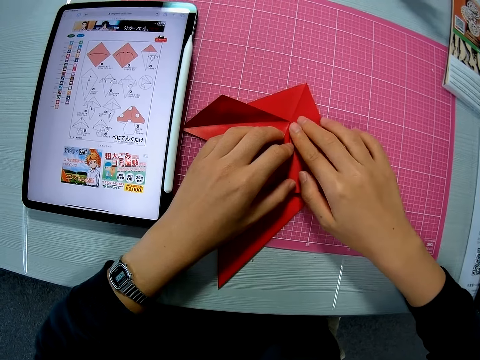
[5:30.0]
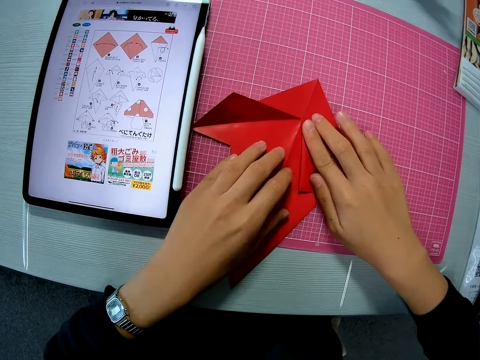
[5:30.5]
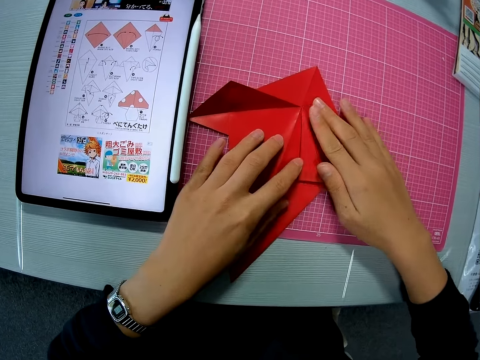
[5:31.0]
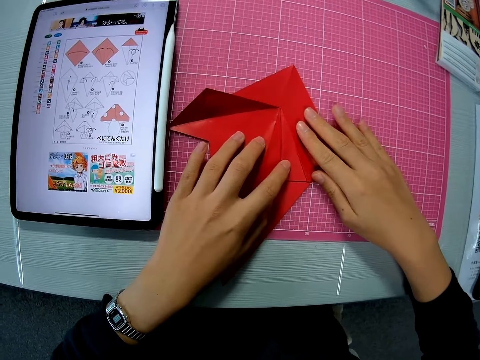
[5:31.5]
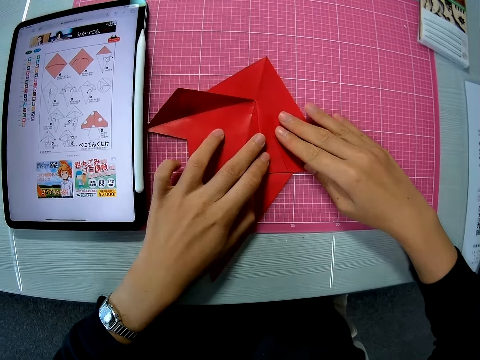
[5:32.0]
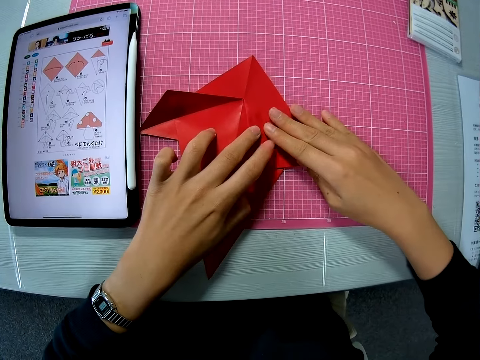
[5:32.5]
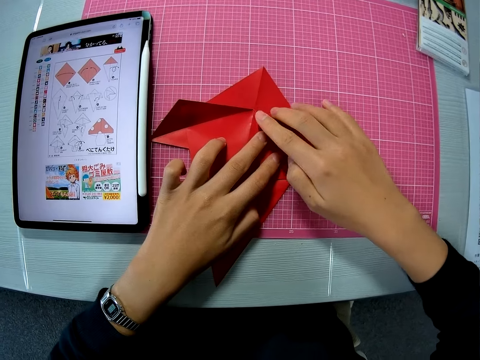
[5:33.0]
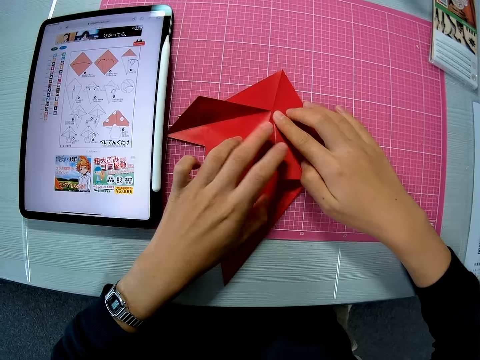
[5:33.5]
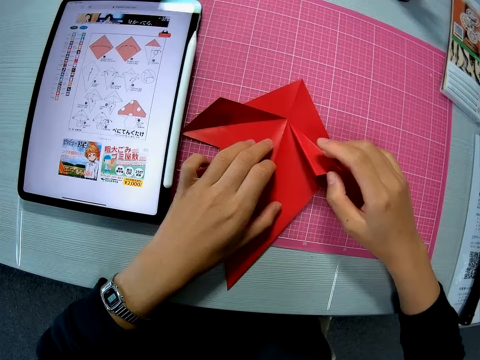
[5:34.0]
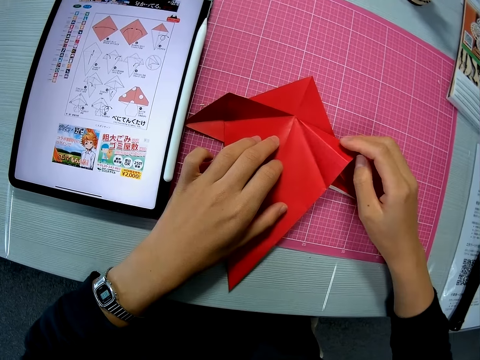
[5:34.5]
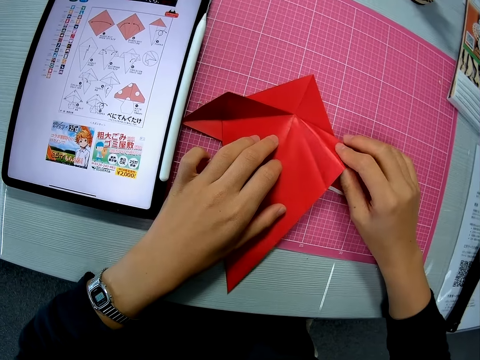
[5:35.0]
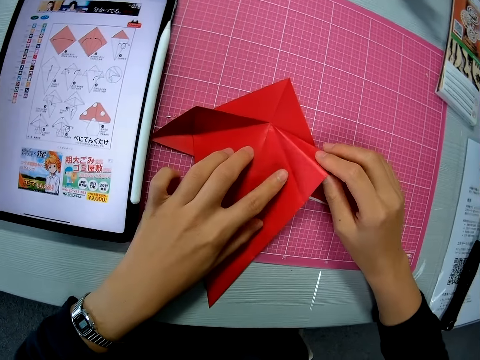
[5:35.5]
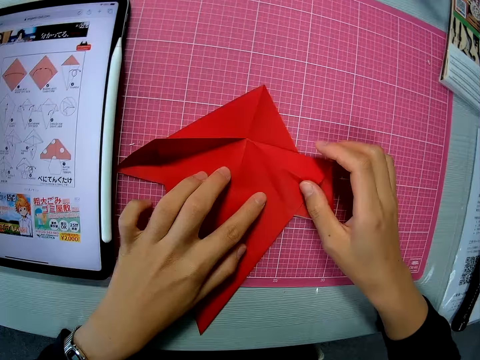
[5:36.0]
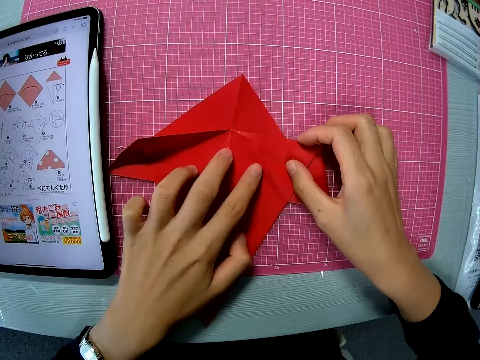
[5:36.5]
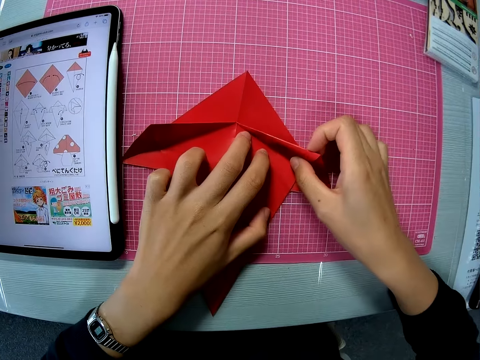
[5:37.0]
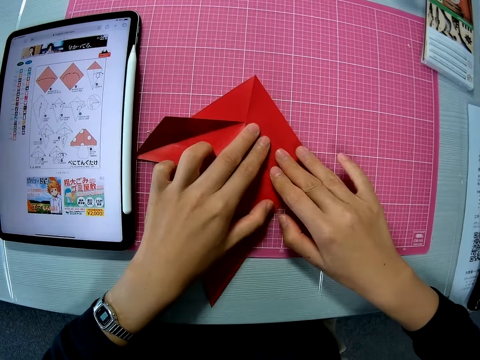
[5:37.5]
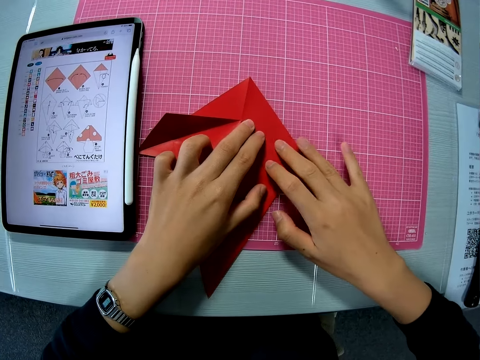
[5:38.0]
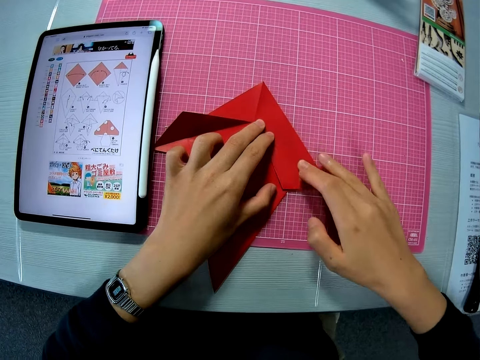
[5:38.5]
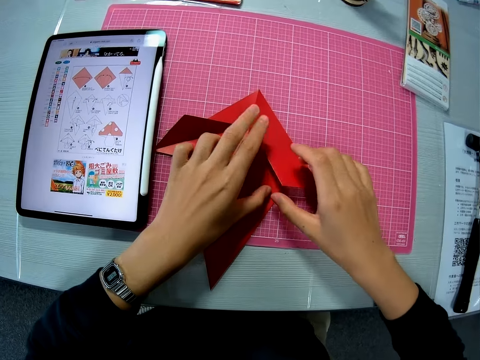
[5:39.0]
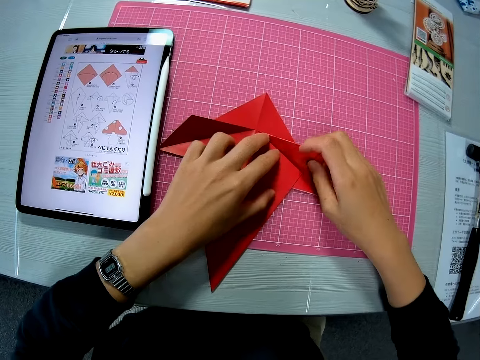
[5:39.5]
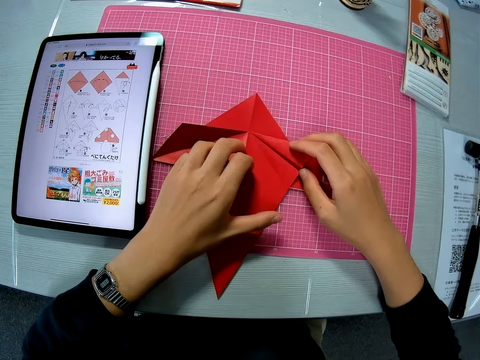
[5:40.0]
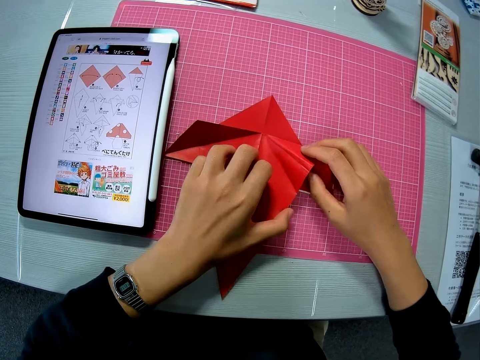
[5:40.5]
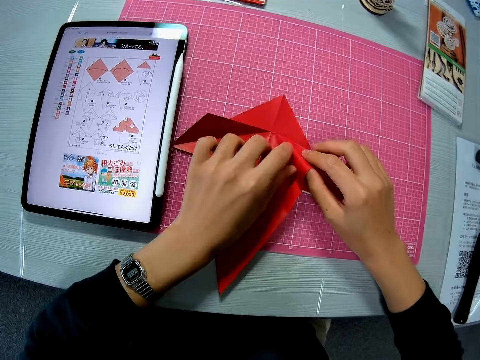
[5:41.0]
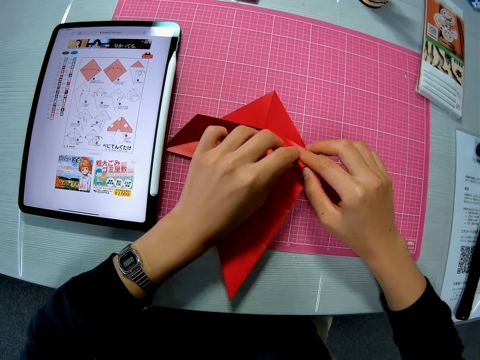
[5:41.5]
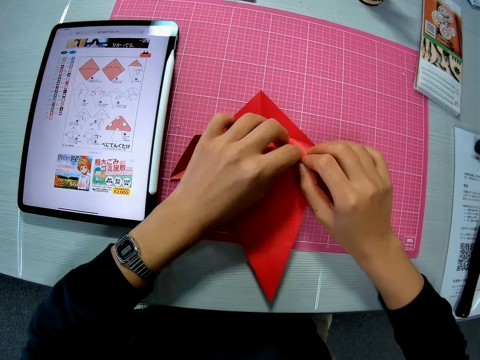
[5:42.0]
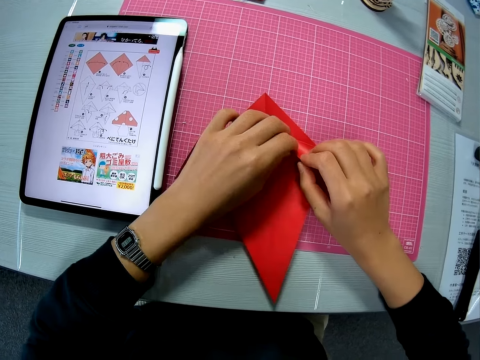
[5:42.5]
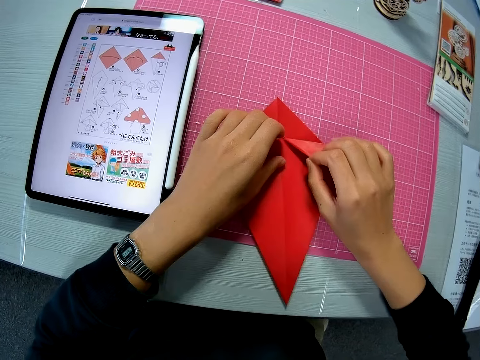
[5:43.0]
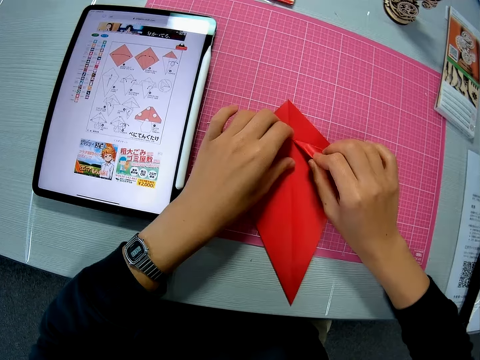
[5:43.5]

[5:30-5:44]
The camera wearer unfolds the right side of the craft paper. They flatten the craft paper.

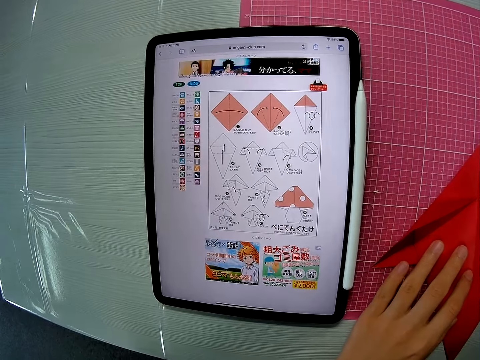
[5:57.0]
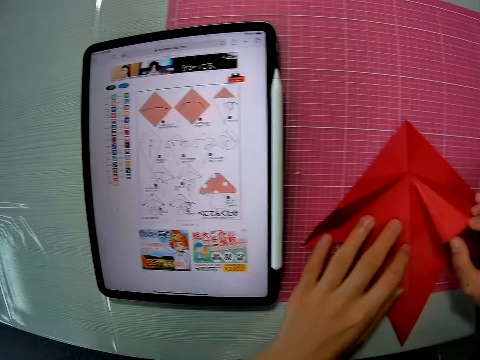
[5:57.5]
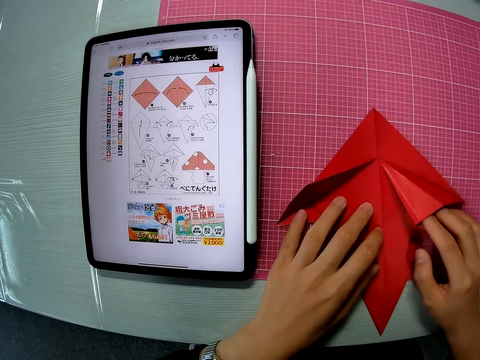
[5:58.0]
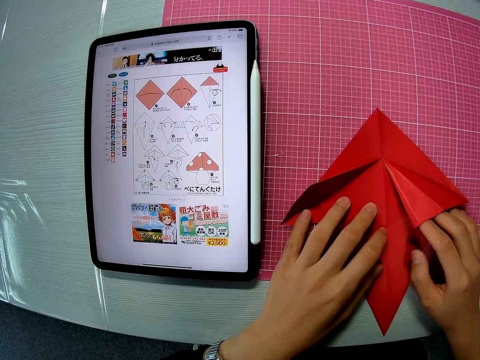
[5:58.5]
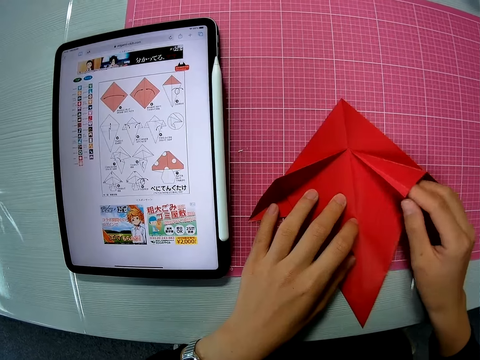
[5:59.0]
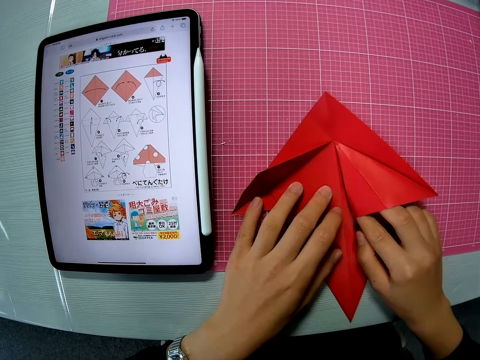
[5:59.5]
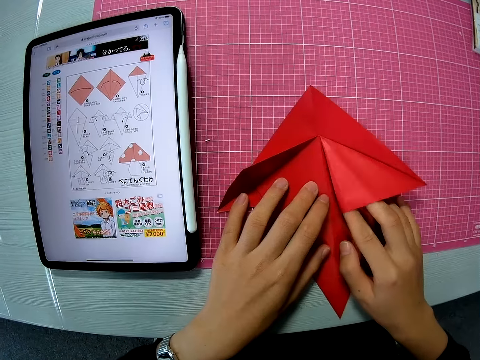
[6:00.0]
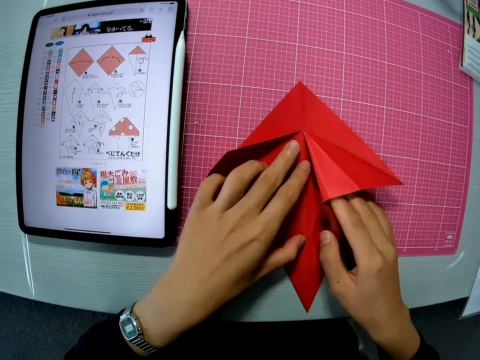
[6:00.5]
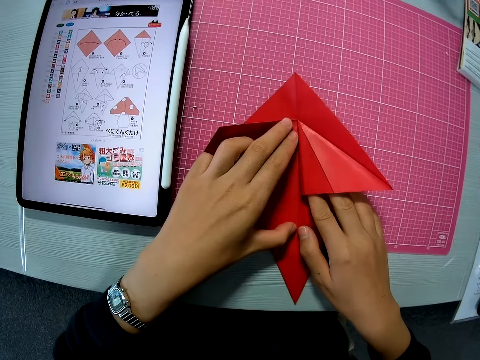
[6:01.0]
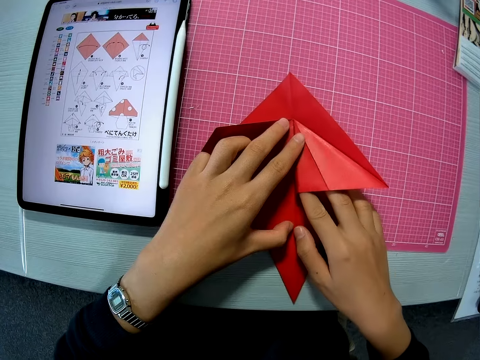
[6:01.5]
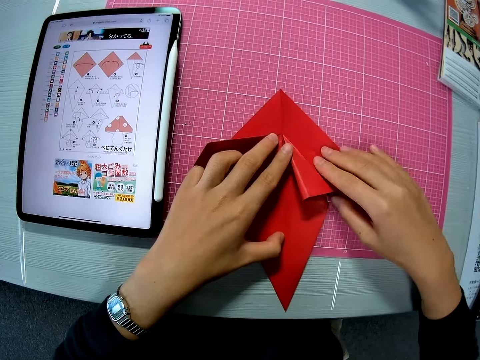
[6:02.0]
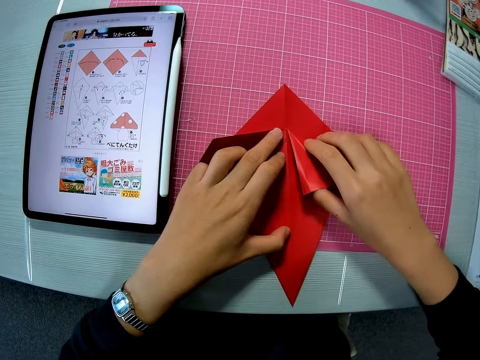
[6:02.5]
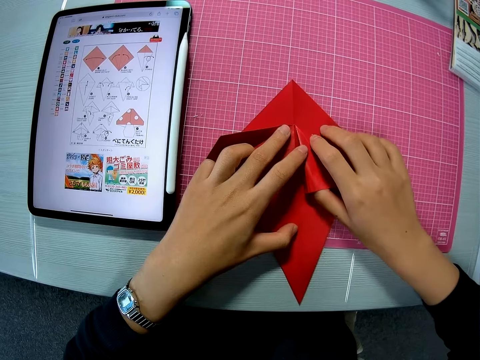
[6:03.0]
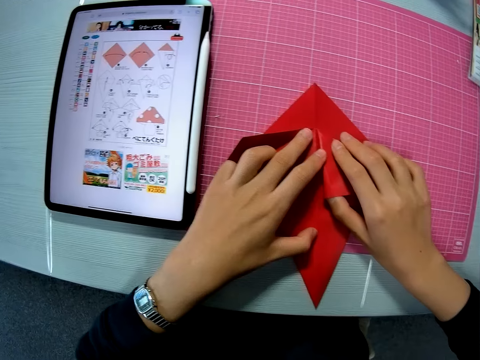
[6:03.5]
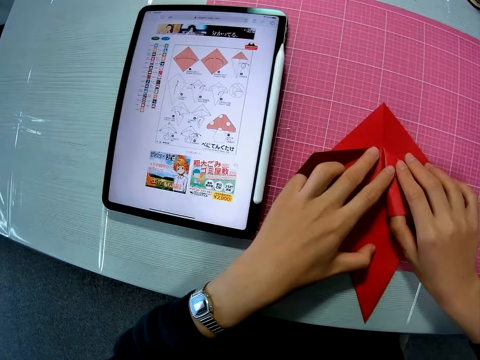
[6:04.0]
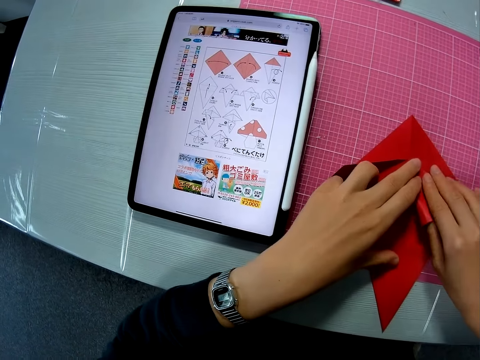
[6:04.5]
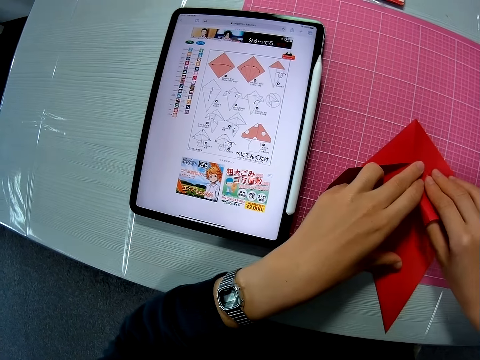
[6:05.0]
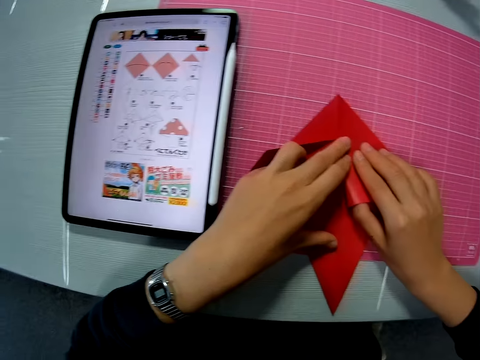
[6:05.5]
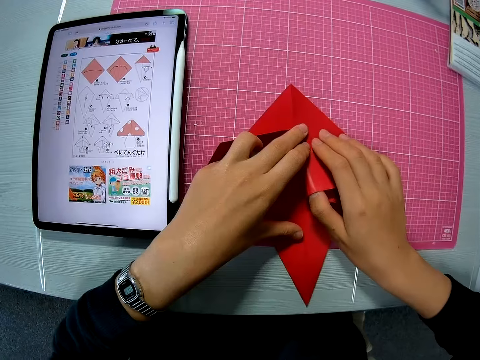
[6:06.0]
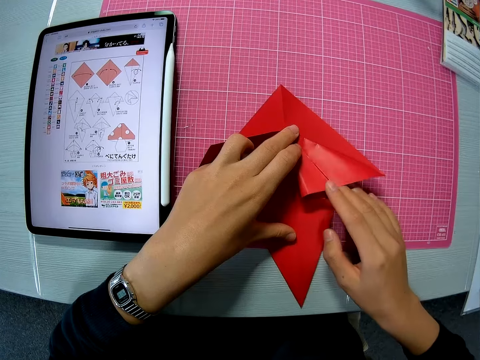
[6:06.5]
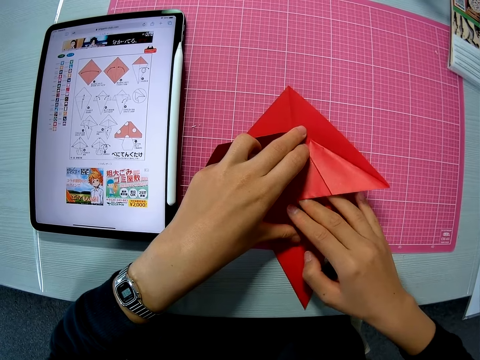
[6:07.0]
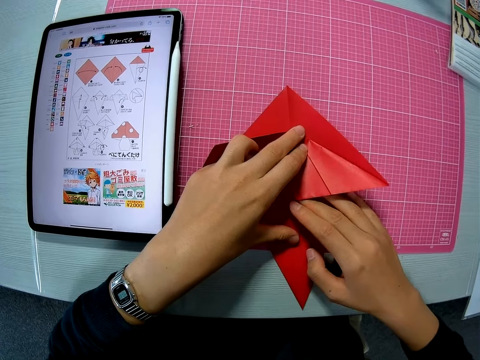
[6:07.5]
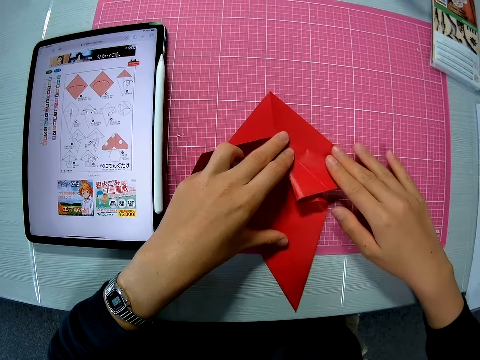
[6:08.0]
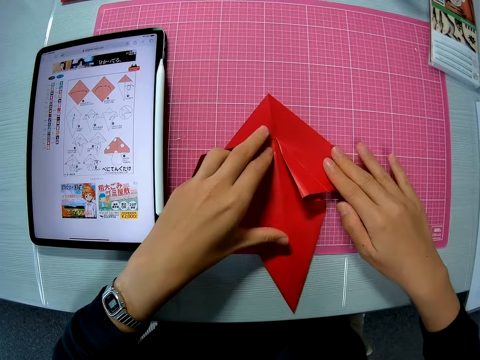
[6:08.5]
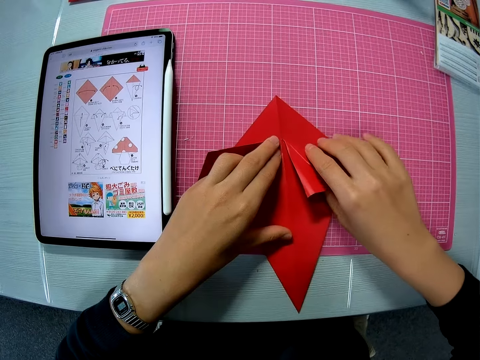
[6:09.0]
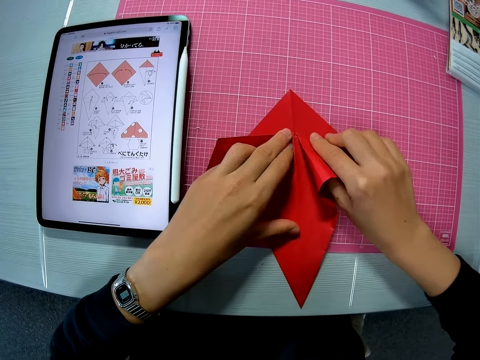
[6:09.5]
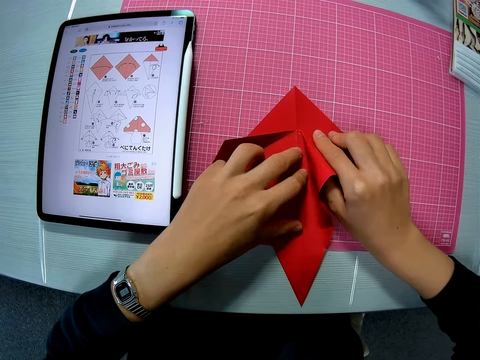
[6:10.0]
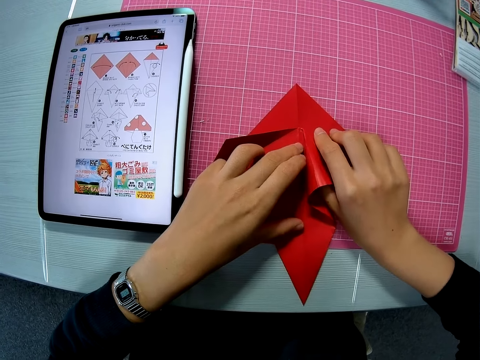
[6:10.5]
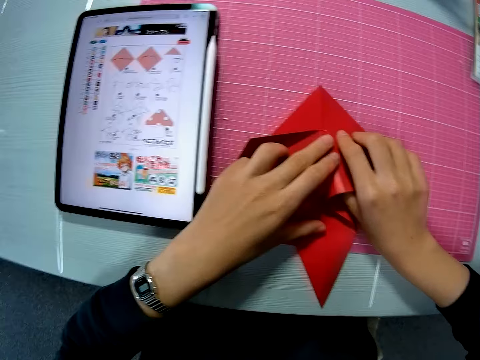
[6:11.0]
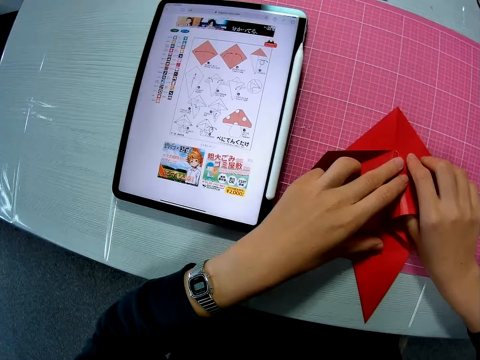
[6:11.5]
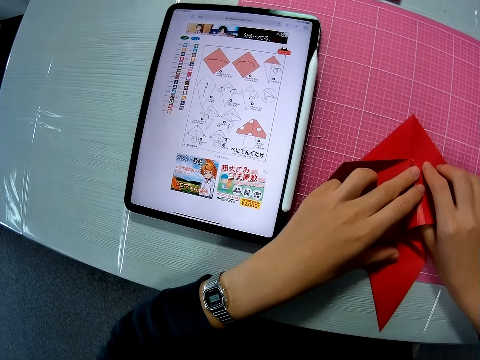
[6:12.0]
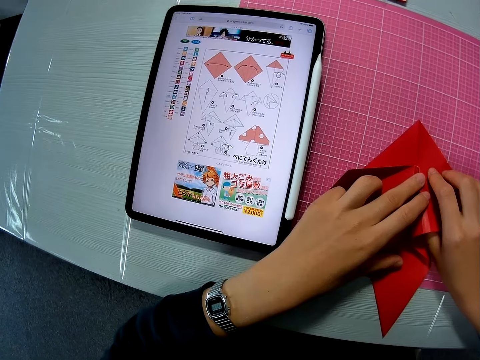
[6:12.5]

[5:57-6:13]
The camera wearer inserts his finger in the craft paper. He inserts his thumb in the craft paper.
